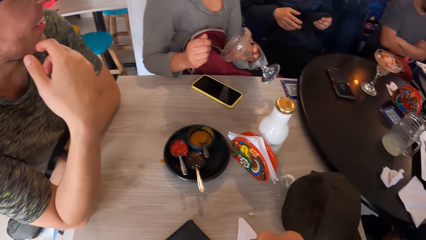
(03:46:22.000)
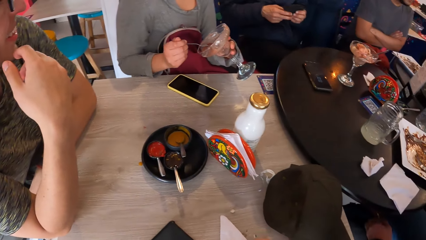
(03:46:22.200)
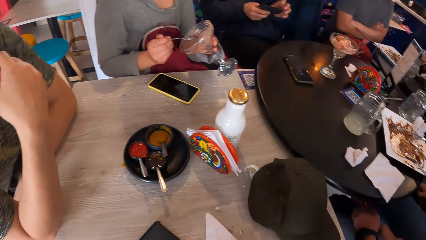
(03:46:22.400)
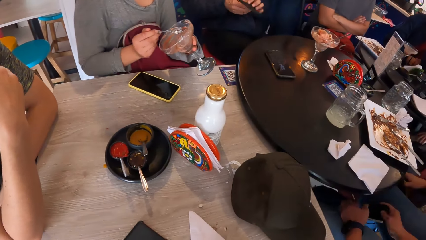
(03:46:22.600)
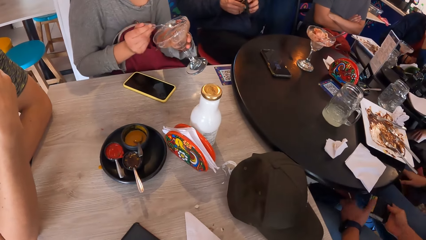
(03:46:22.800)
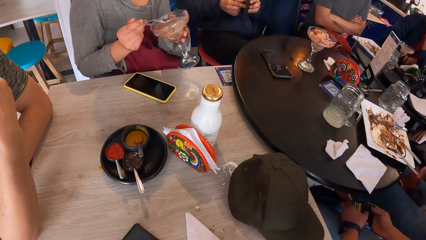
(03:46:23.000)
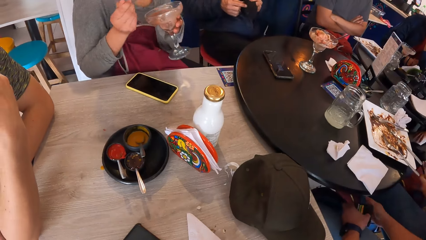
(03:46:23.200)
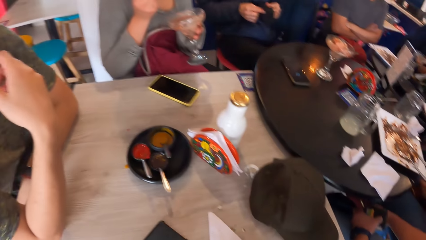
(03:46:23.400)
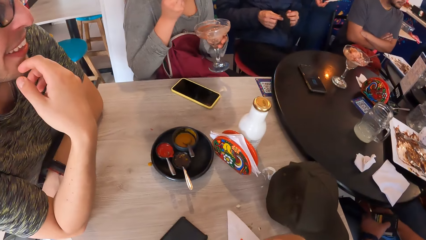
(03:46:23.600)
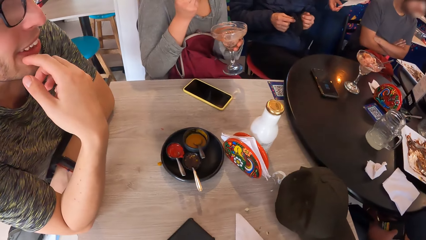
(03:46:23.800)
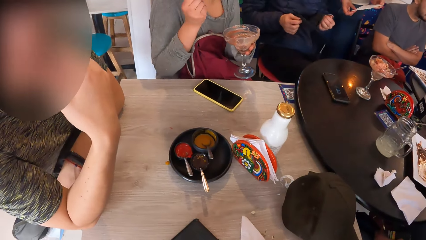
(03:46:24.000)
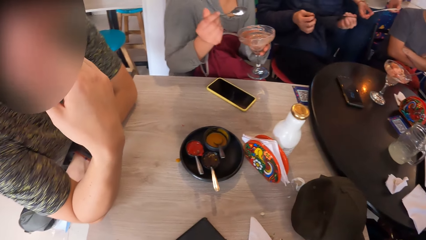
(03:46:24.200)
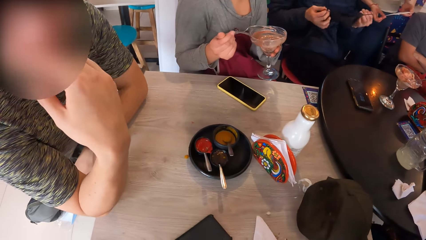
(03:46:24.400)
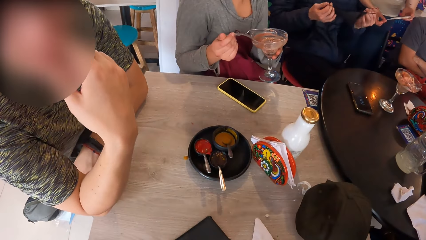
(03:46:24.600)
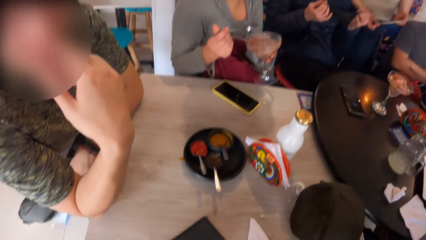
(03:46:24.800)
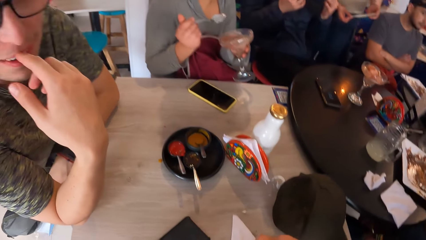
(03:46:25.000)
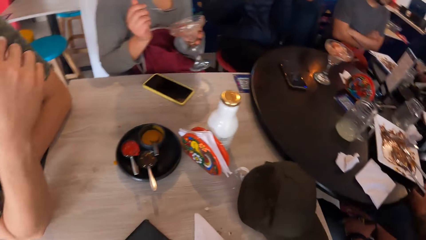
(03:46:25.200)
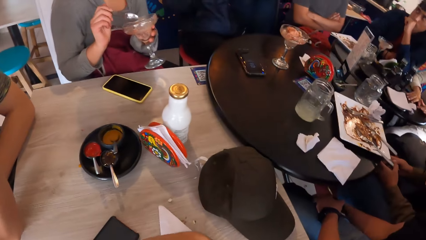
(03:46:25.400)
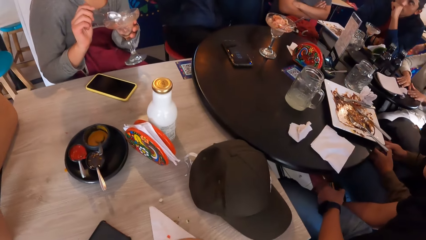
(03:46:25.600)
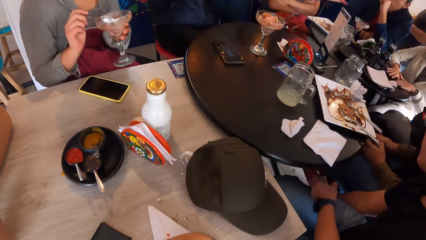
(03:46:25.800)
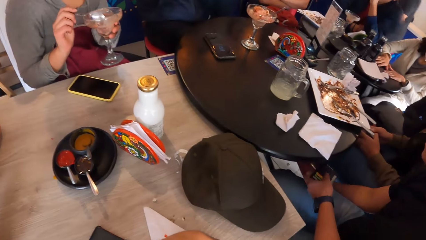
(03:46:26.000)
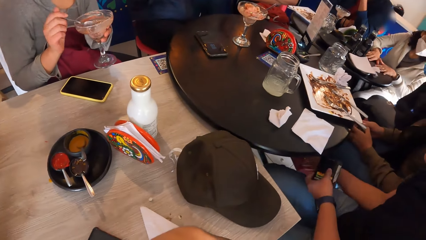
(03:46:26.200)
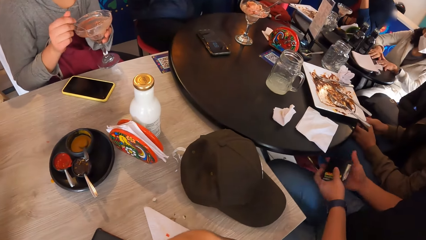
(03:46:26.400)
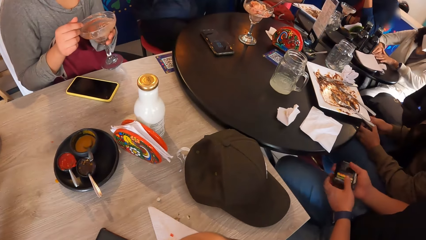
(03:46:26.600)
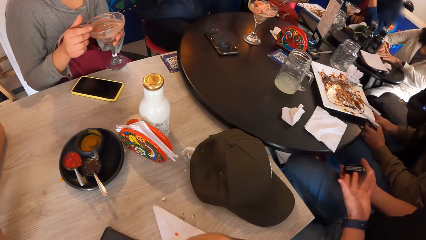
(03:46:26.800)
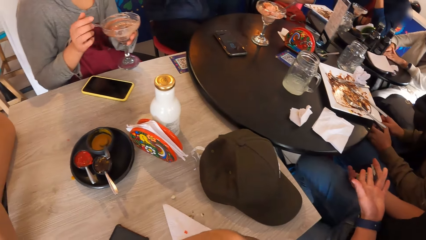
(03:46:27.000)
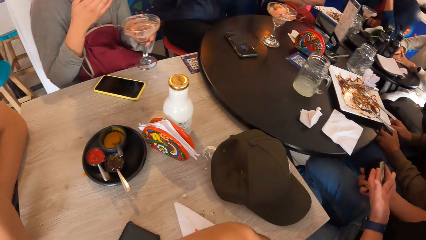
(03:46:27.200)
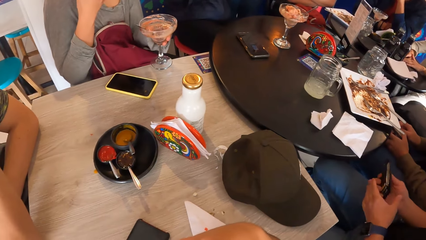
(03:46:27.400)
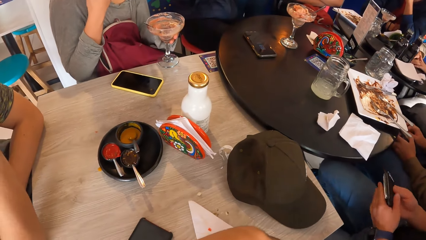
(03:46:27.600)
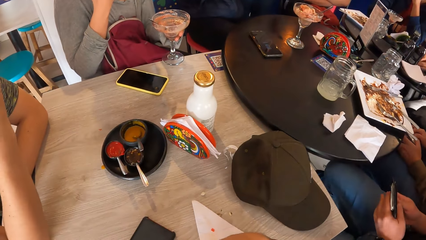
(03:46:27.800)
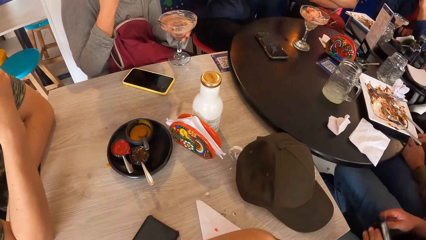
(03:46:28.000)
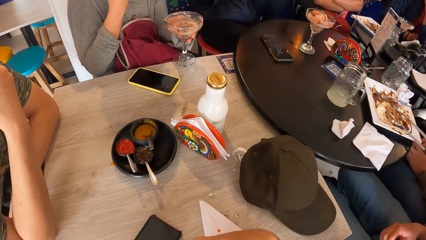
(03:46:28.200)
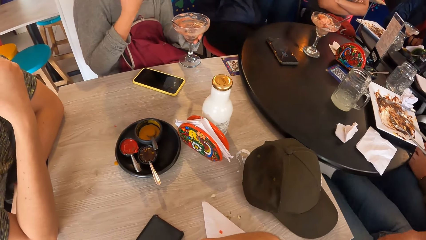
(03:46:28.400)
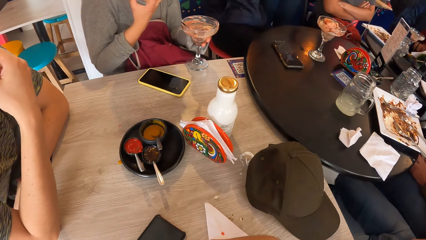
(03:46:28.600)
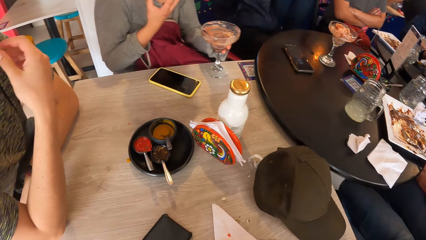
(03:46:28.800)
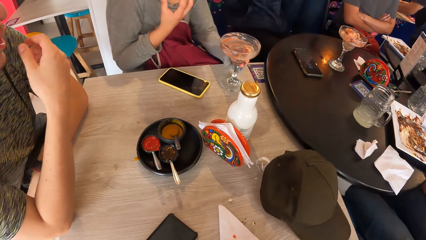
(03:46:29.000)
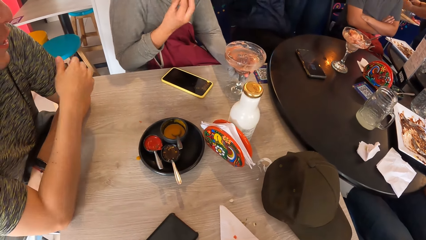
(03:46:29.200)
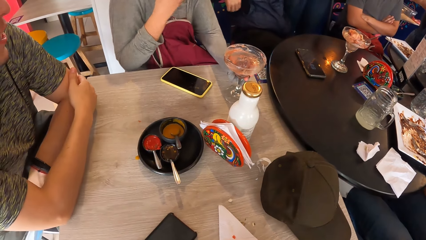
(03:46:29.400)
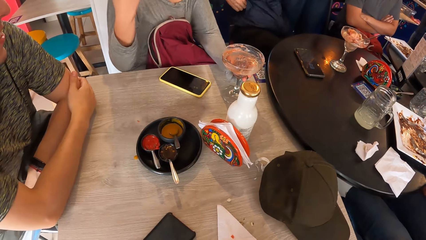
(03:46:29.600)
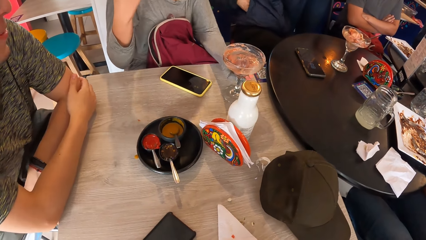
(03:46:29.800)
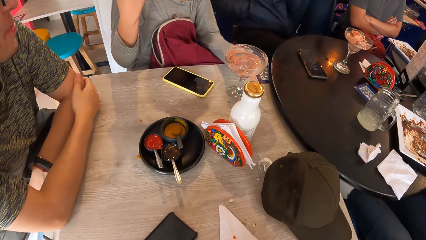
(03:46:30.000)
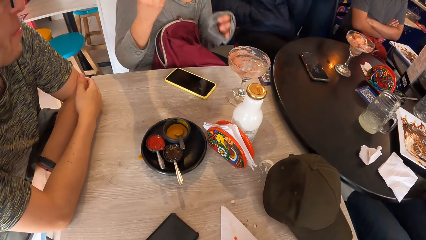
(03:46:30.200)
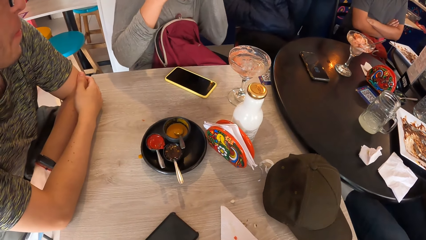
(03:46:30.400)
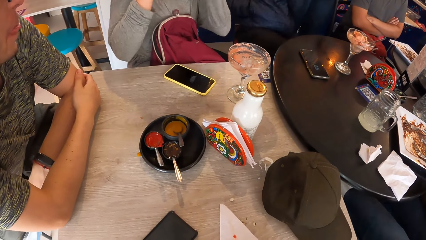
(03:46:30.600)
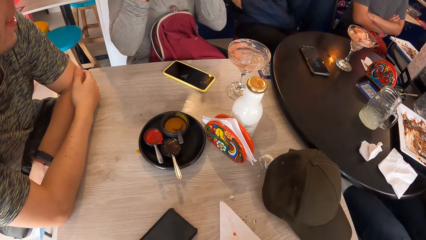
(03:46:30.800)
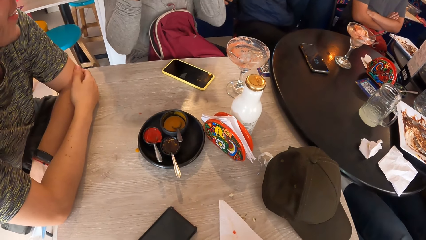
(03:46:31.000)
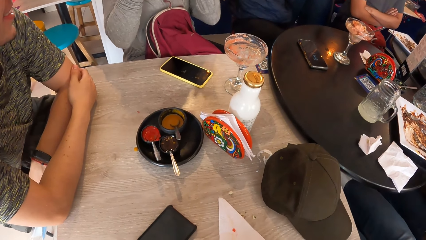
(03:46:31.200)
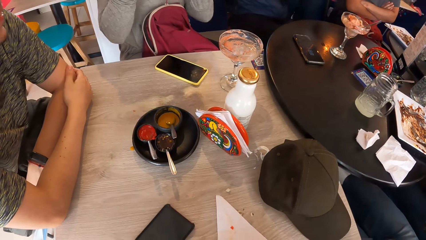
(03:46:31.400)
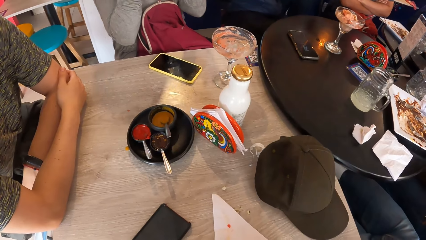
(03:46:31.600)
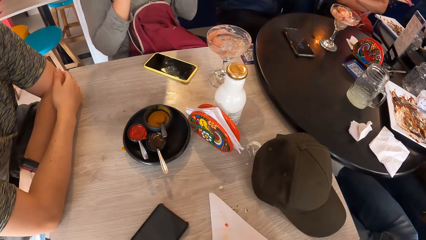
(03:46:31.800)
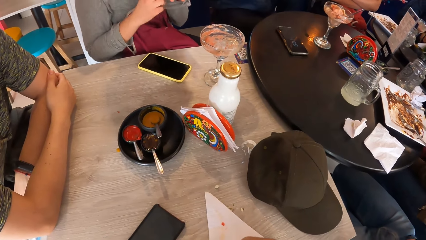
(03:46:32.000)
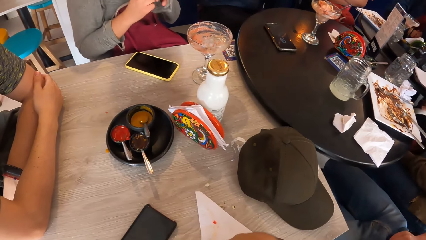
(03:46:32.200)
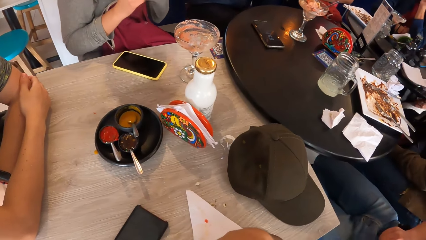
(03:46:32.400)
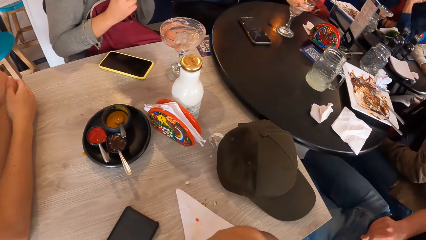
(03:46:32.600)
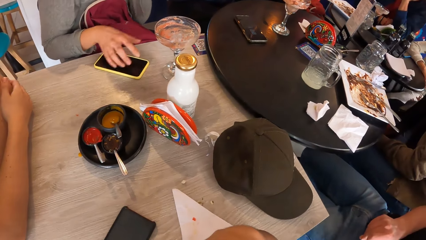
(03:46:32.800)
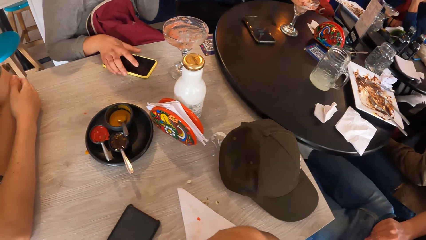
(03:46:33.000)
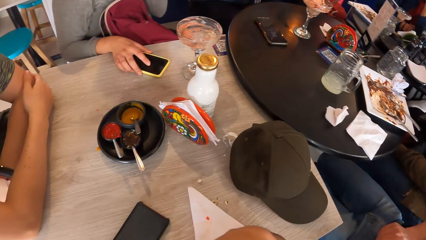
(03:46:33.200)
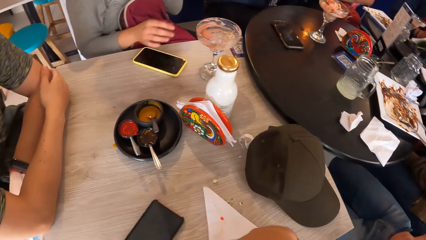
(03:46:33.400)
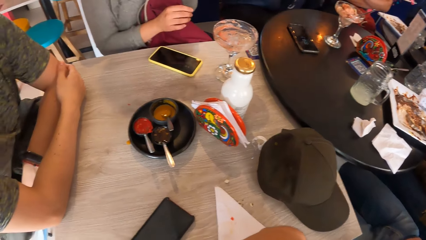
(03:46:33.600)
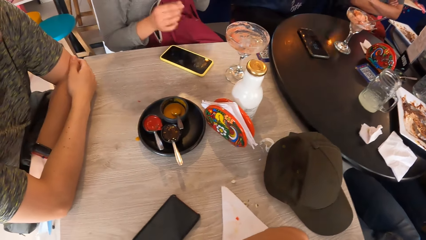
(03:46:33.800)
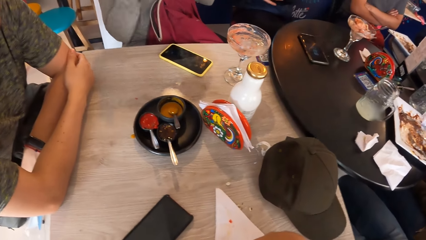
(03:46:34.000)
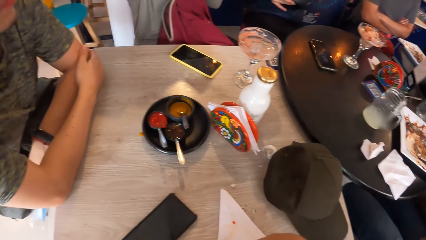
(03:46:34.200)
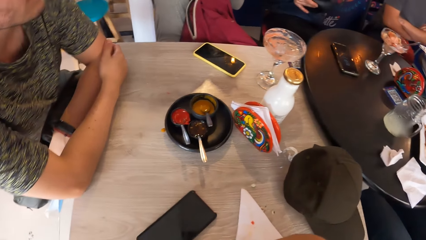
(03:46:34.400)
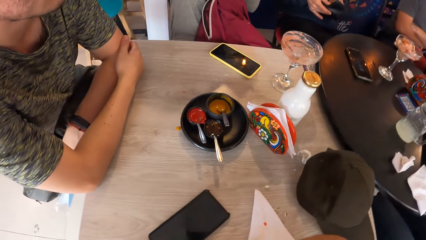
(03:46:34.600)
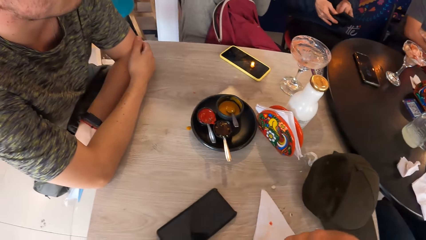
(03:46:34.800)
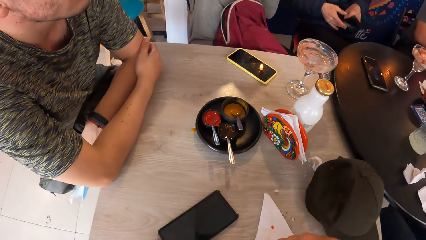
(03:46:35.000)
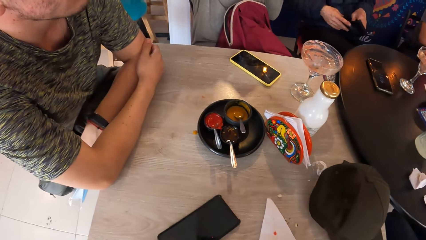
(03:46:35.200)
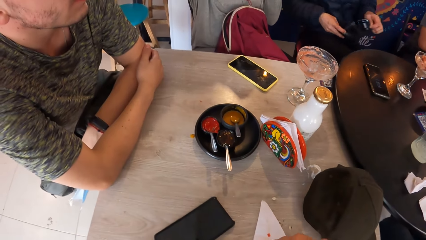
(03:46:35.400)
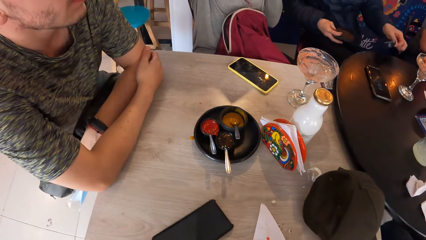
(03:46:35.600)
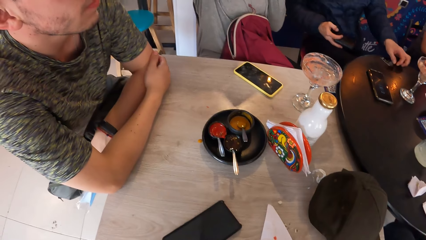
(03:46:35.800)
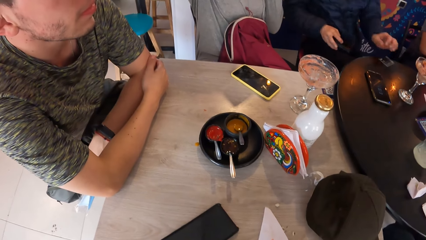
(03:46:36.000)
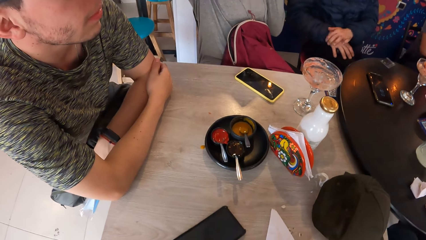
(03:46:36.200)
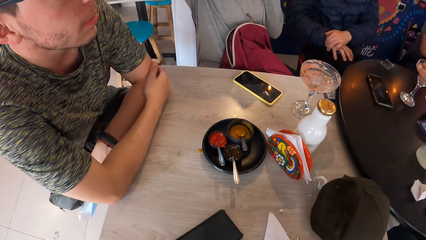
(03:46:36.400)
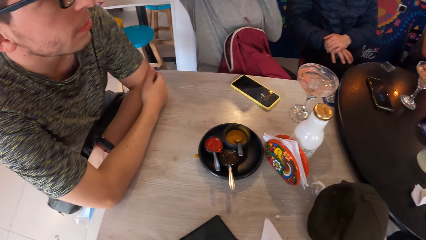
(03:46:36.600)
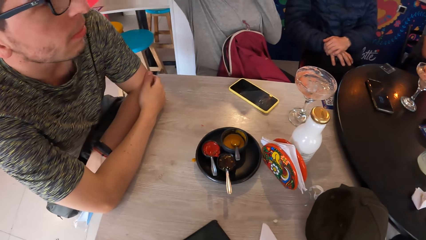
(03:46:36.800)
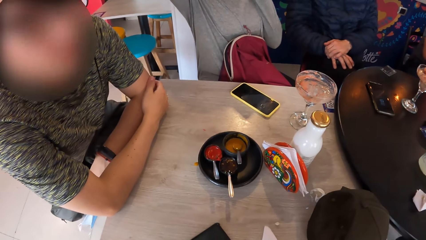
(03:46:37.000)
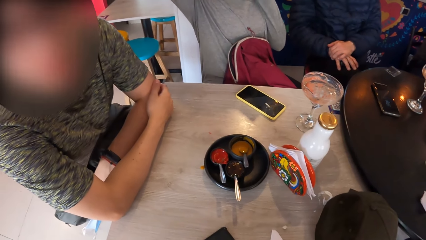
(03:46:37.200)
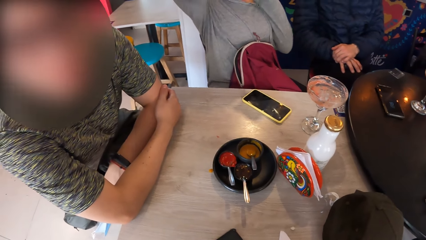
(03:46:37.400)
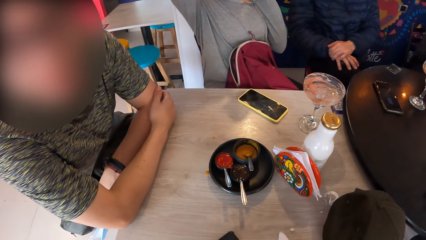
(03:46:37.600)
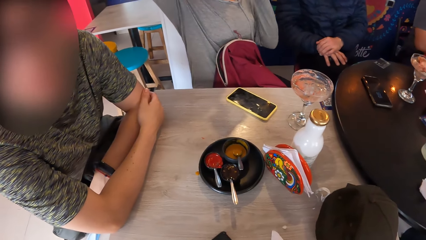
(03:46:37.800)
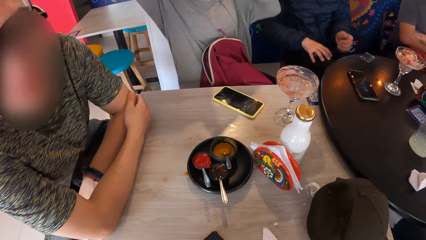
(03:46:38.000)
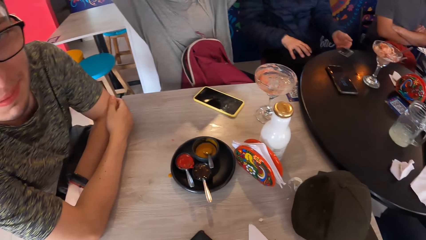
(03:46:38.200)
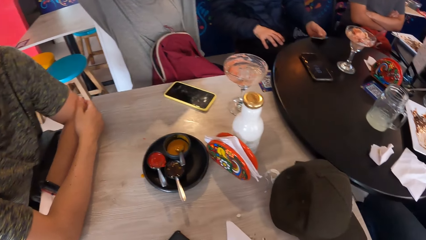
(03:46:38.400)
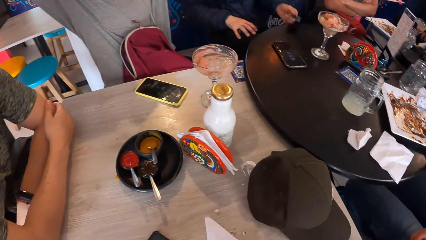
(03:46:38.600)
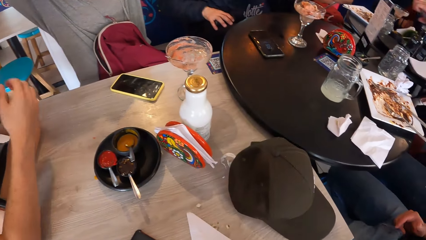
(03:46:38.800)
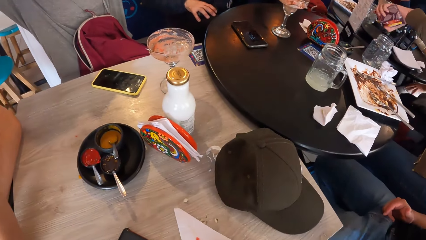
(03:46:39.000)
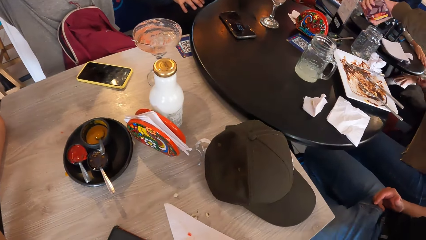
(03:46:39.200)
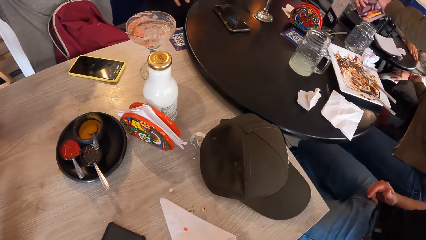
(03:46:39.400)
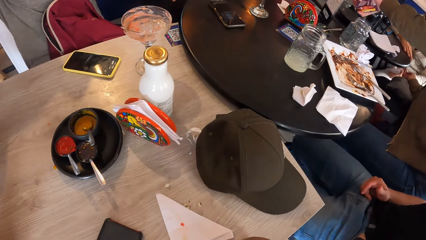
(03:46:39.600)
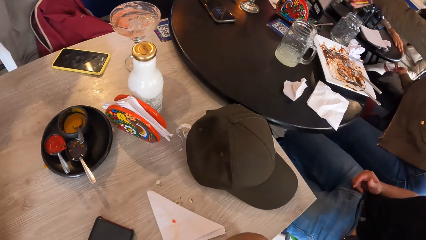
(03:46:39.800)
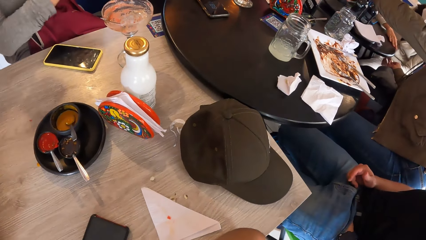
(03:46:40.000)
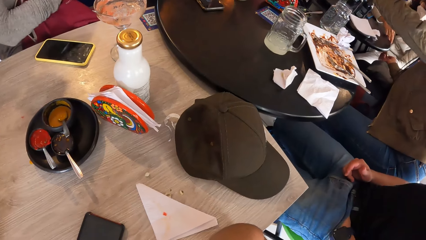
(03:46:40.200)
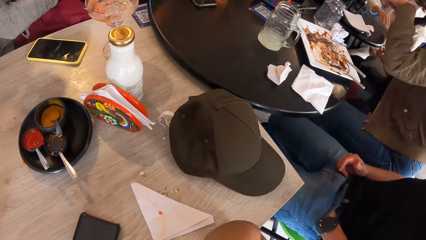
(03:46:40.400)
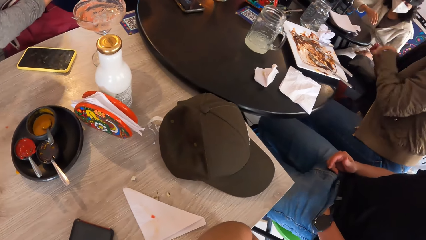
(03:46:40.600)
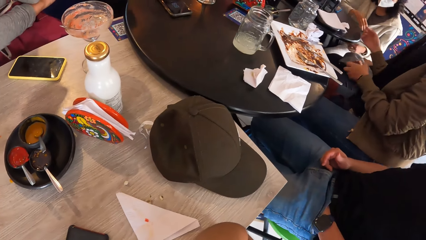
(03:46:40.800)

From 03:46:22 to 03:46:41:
The woman scoops some ice cream from the glass in her left hand with the spoon in her right hand. The man opens the nose mask with both hands. The woman eats something. The man puts on the mask. The camera wearer looks around. The woman drops the spoon in her right hand into the glass in her left hand. Another man holds a wallet. The woman drops the glass in her left hand on the table and moves her hands. The woman moves a phone on the table with her right hand. The first man removes a card from the wallet in his right hand with his left hand. The first man drops the card in his left hand on the table. The first man picks up the card from the table with his left hand. A third man moves his hand.
